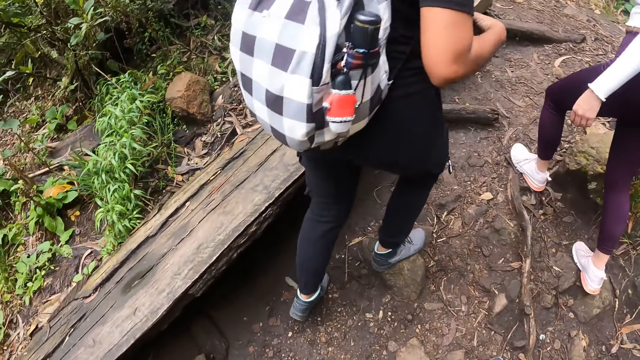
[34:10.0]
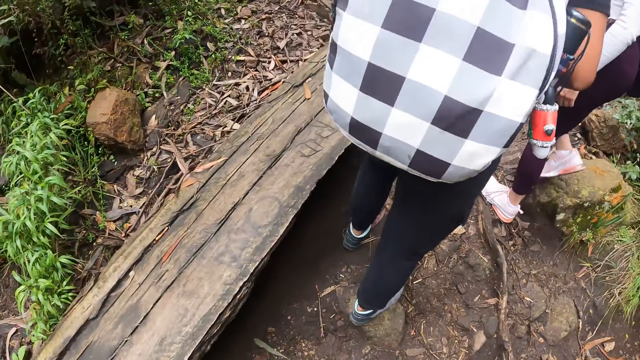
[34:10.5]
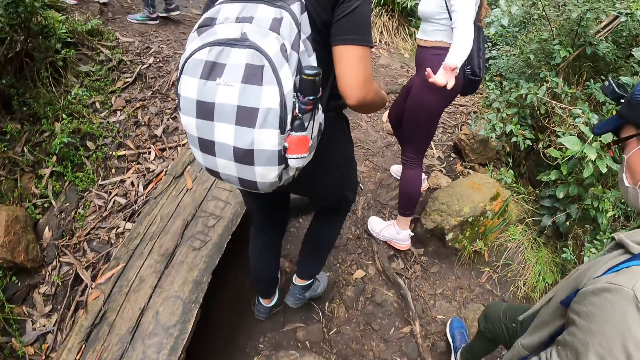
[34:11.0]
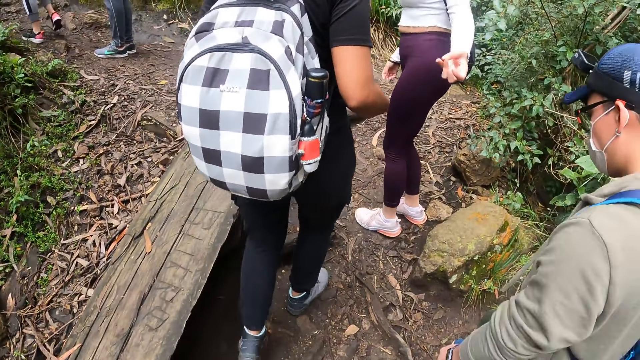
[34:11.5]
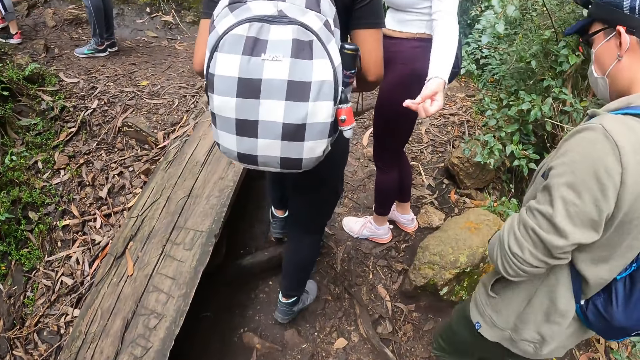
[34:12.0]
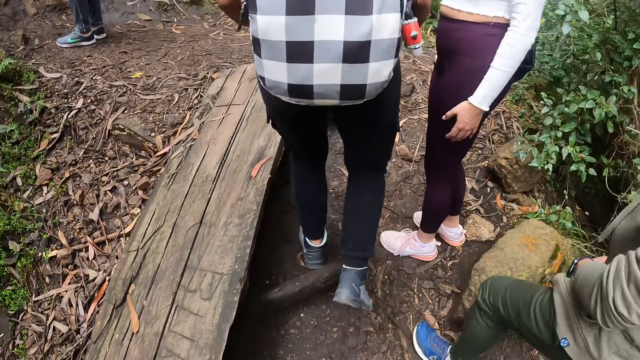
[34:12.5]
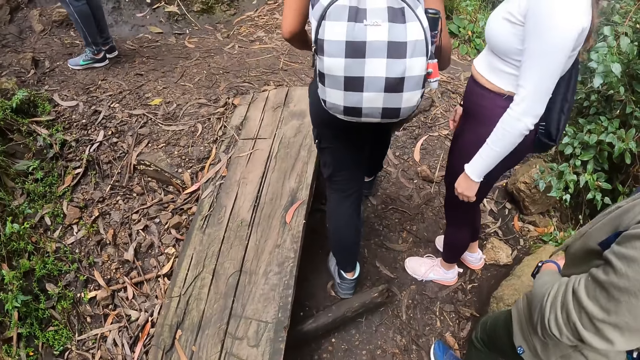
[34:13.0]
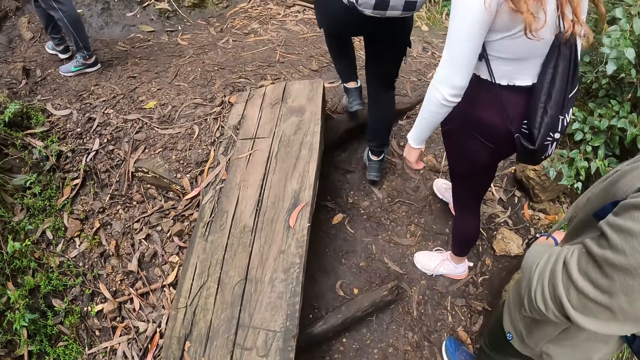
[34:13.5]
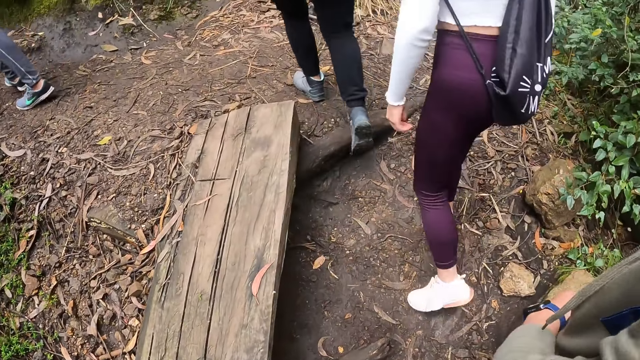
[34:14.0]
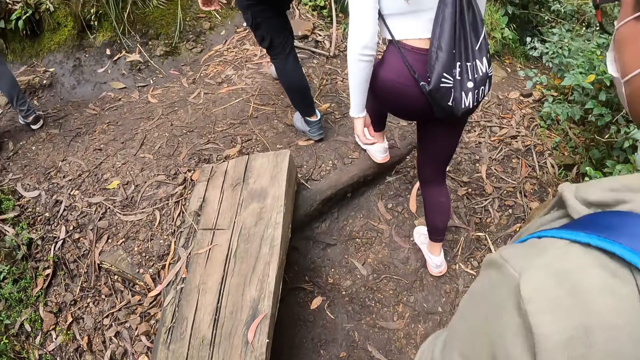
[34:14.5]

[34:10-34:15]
The camera wearer walks up the cliff with the group of people.

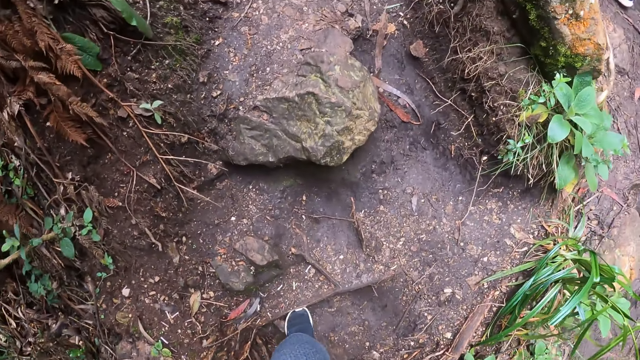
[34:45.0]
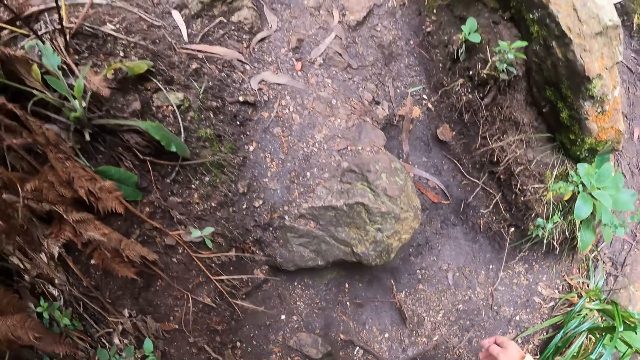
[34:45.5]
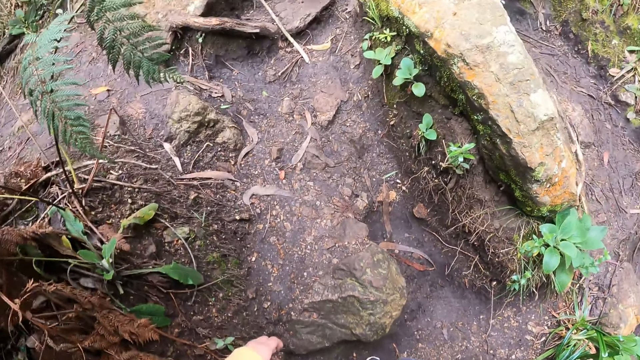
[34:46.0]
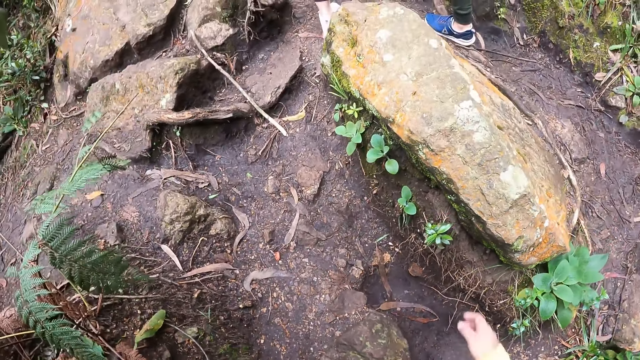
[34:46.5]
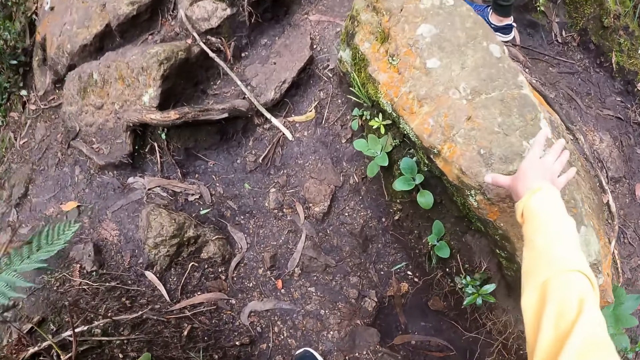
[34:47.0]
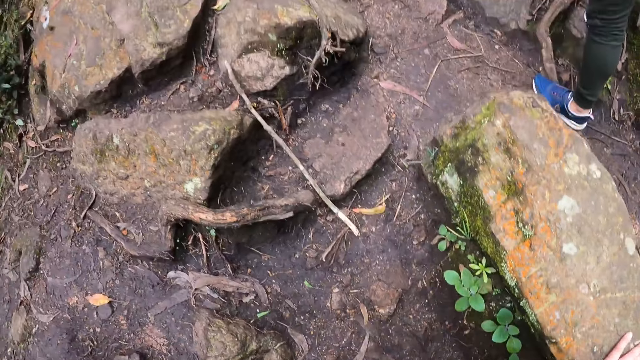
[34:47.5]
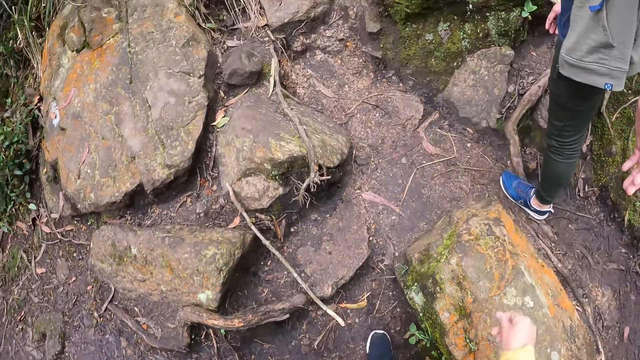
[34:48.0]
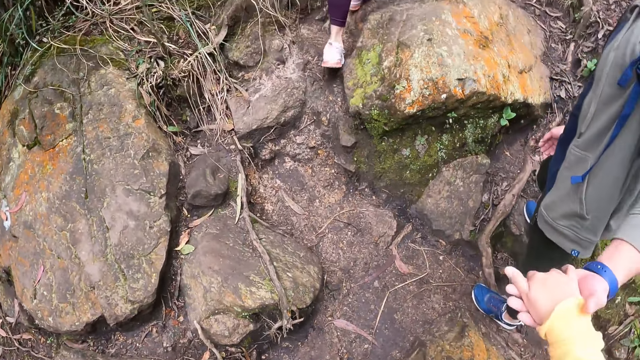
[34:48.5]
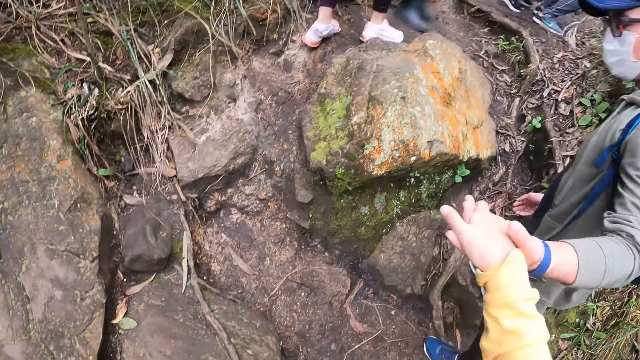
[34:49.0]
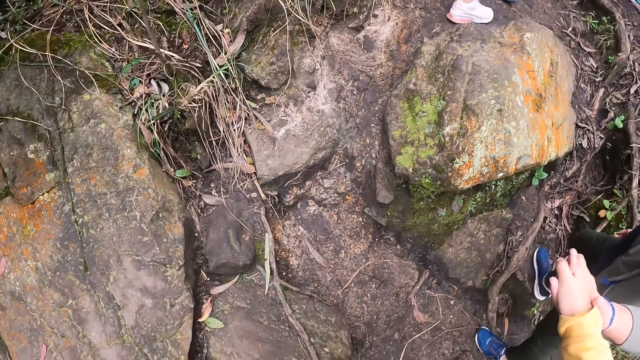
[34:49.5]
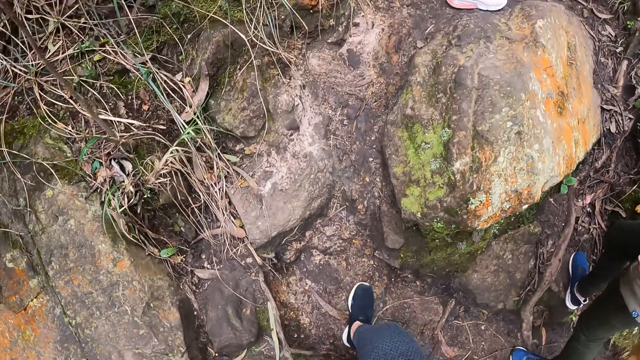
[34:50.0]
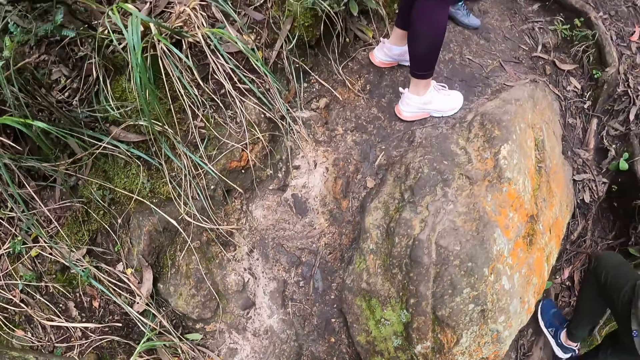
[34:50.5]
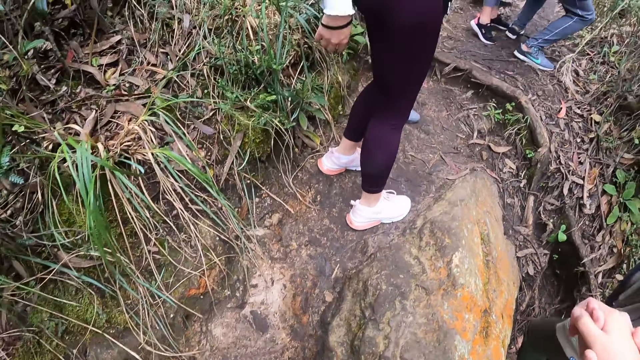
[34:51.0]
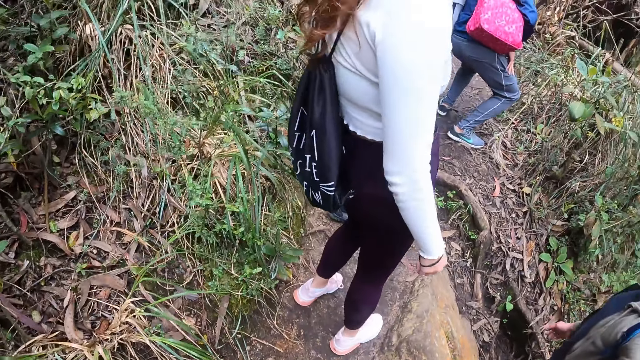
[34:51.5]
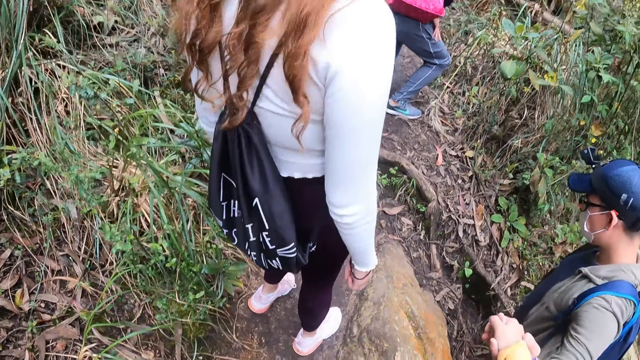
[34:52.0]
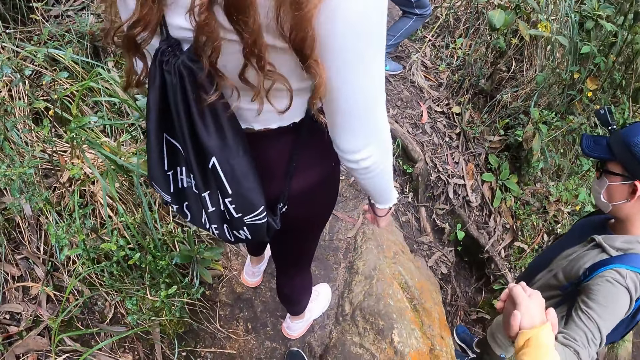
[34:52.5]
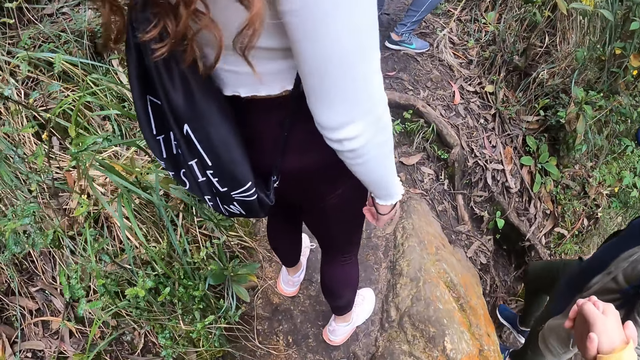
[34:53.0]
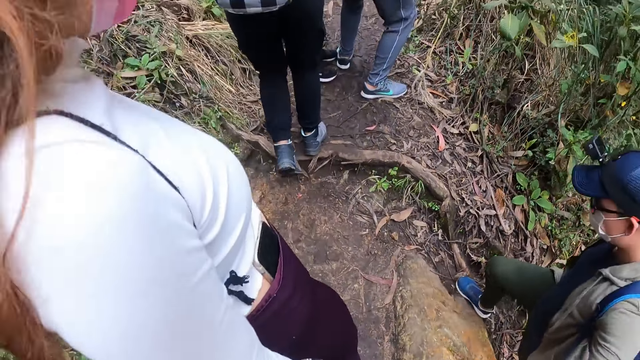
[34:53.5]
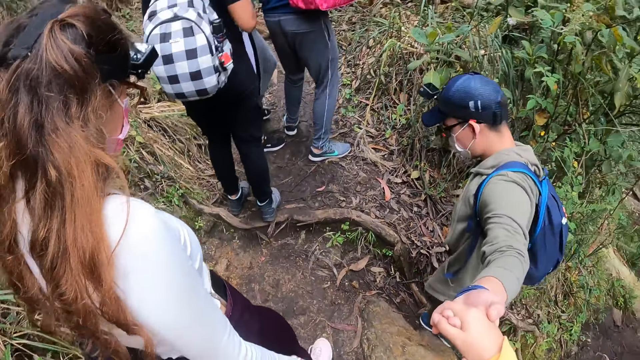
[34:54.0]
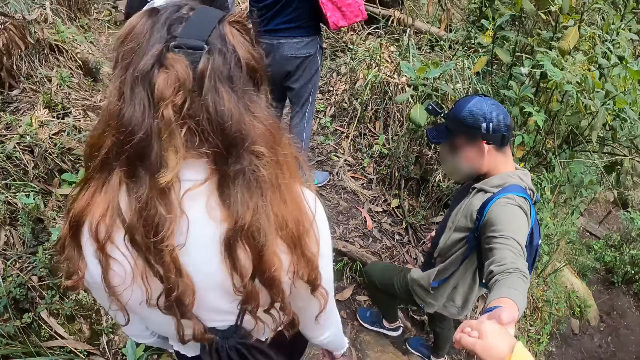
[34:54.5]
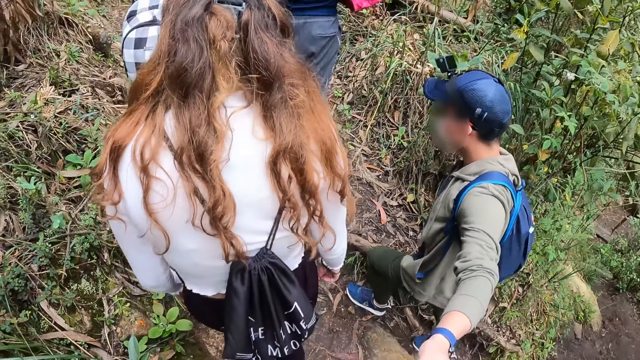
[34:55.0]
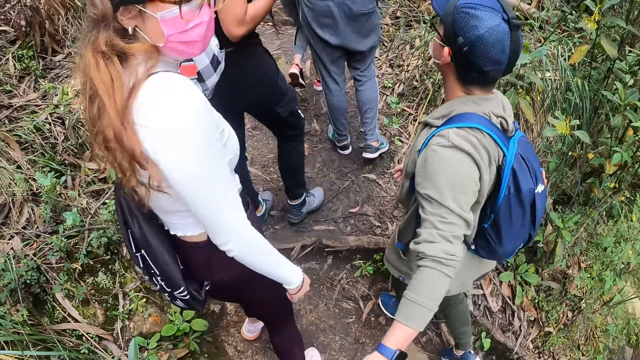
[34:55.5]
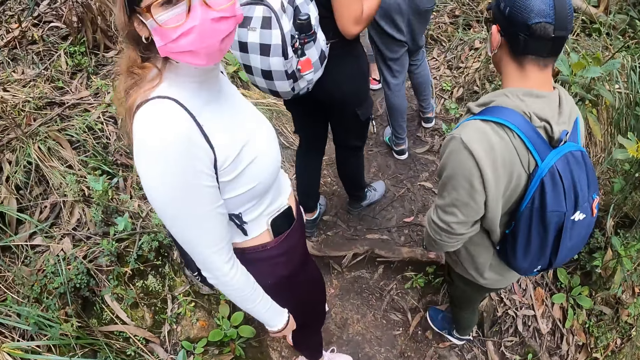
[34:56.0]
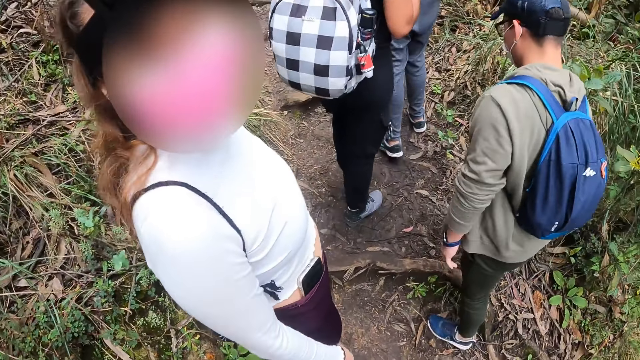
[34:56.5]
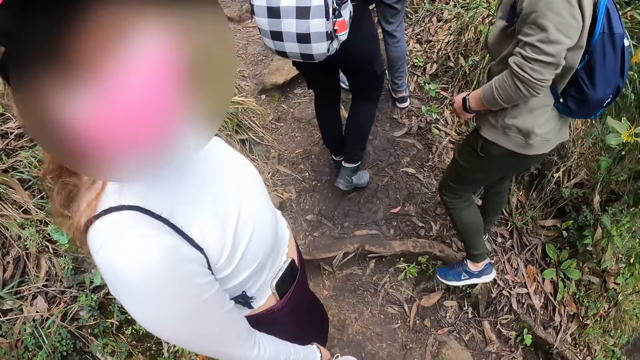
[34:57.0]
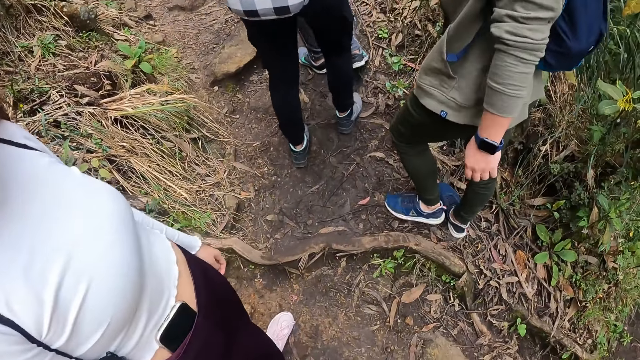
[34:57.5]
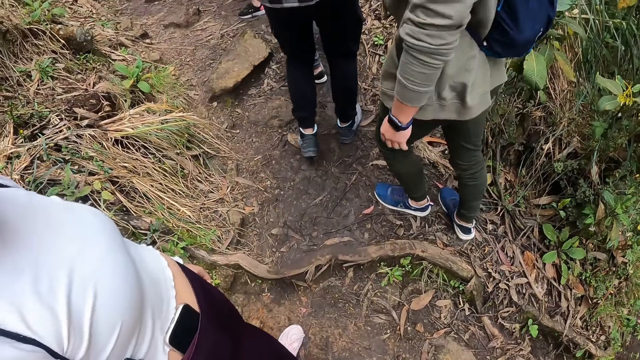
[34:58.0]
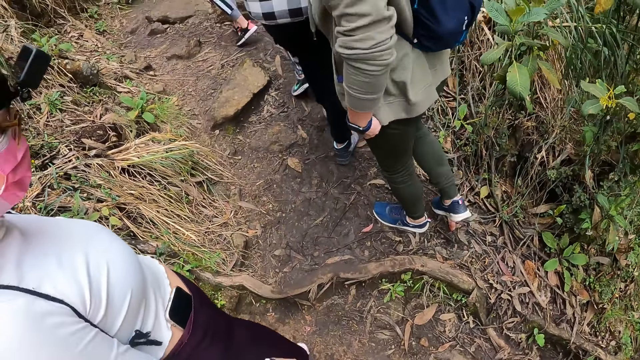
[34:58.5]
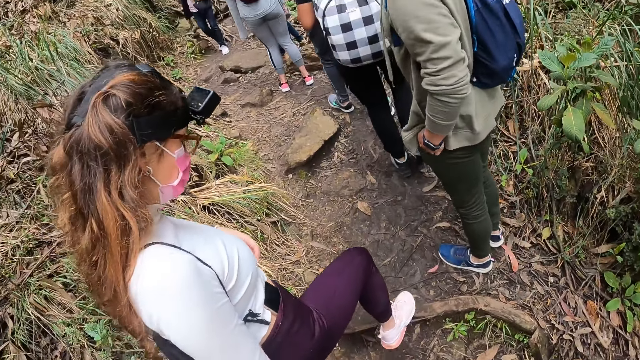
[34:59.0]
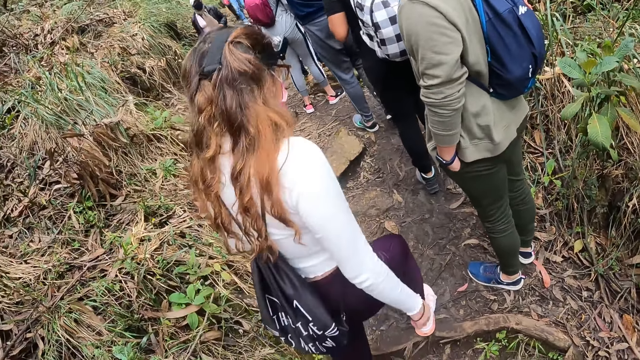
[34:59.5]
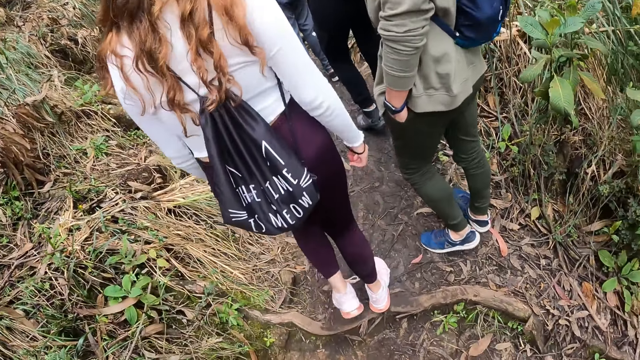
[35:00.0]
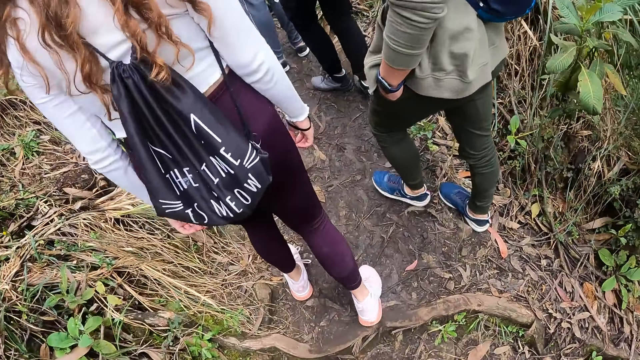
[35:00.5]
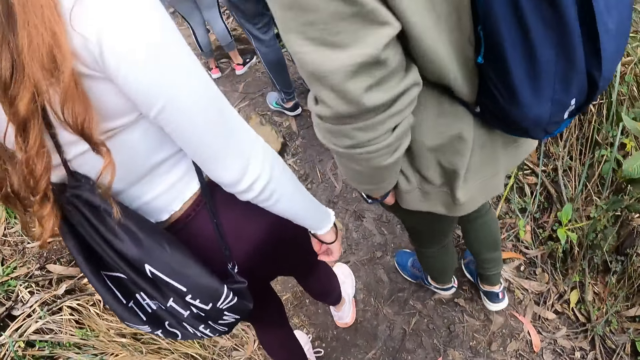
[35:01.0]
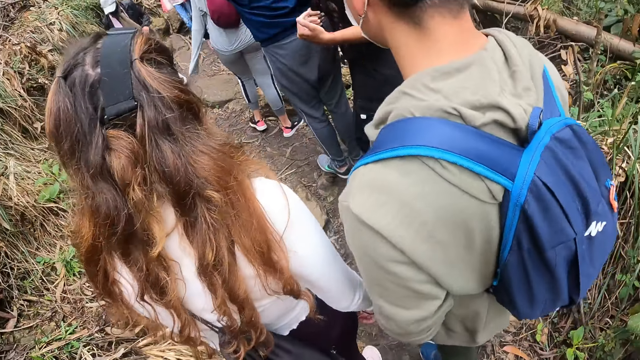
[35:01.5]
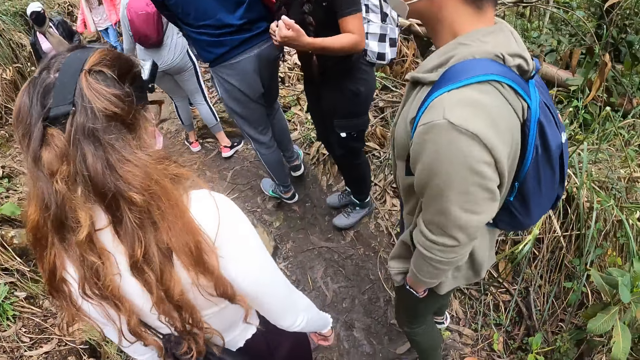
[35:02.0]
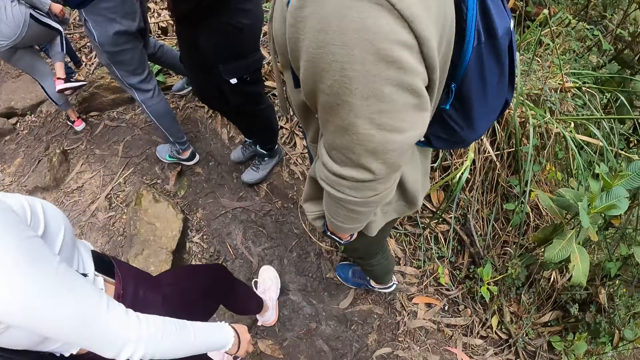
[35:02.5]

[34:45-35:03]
The camera wearer touches a stone on the cliff with her right hand. A man pulls the camera wearer's right hand with his left hand. The man holds the camera wearer's hand. The camera wearer interacts with a woman. Another woman talks to the camera wearer. The camera wearer walks along a path on the cliff with the group of people.
